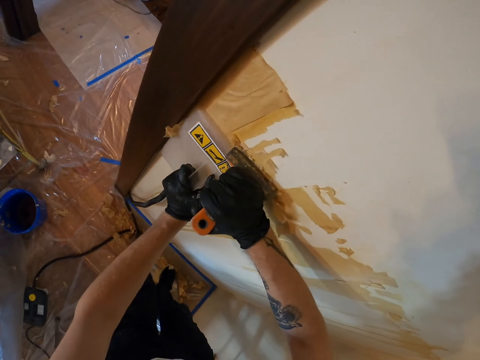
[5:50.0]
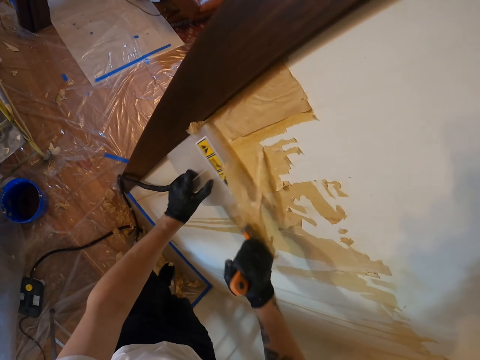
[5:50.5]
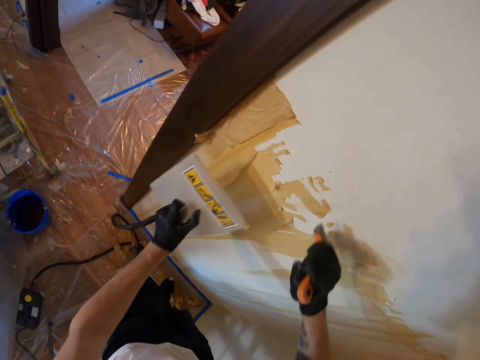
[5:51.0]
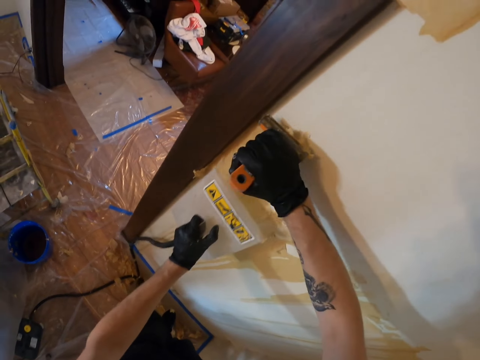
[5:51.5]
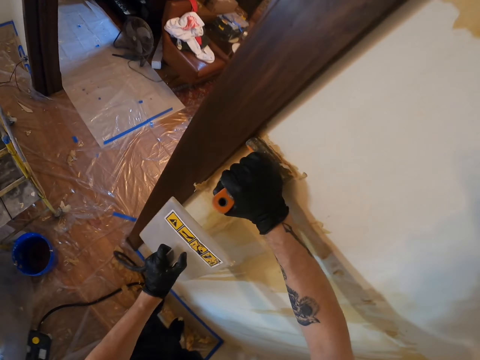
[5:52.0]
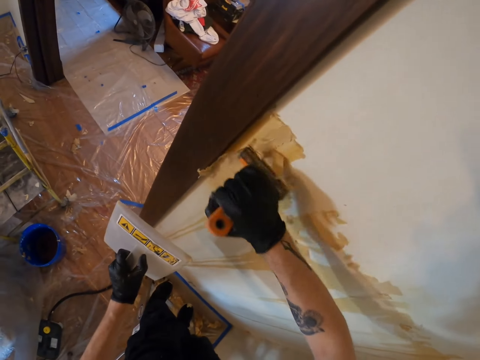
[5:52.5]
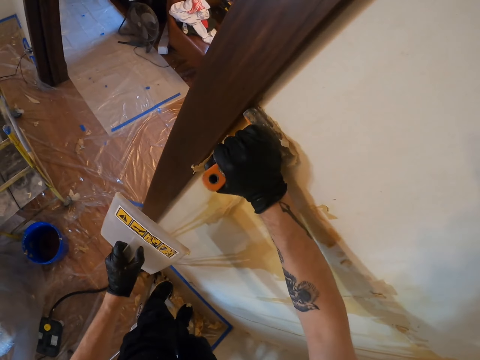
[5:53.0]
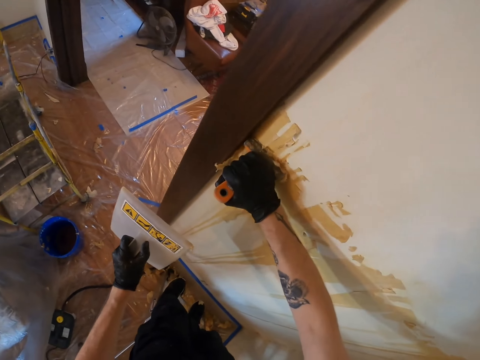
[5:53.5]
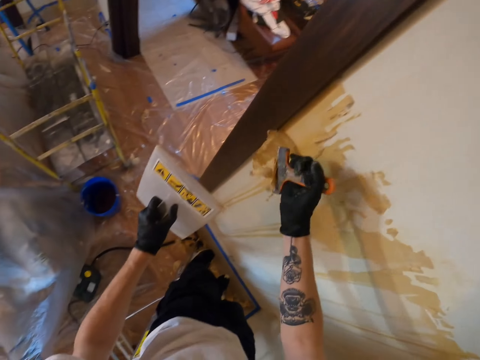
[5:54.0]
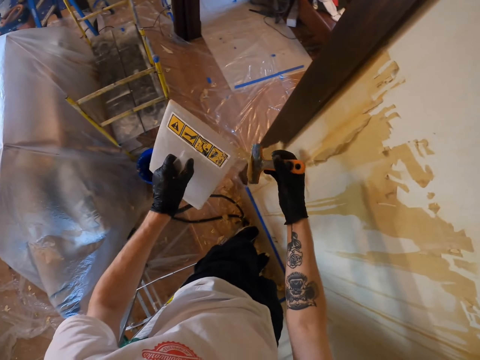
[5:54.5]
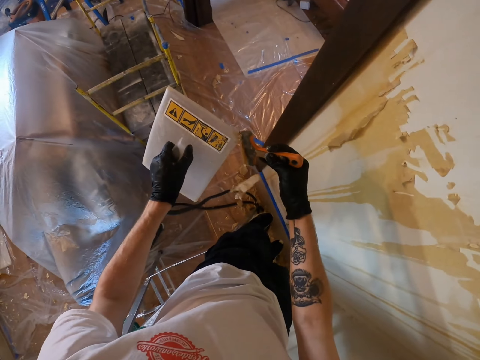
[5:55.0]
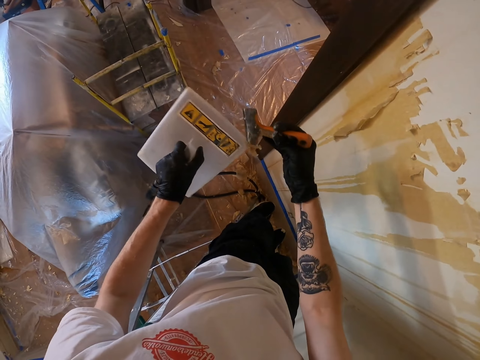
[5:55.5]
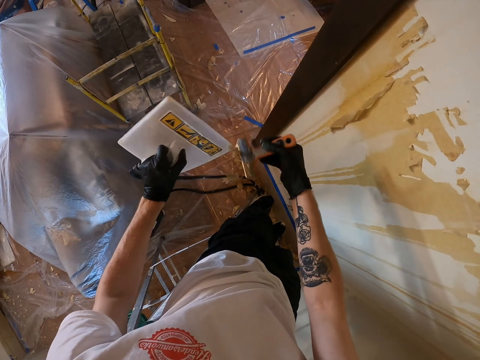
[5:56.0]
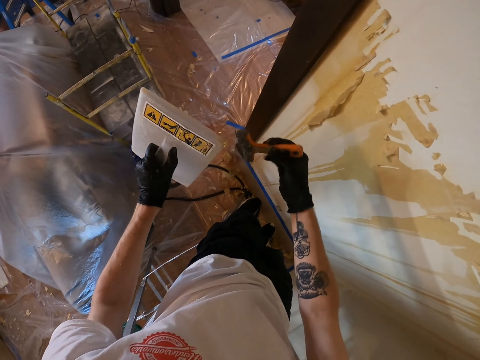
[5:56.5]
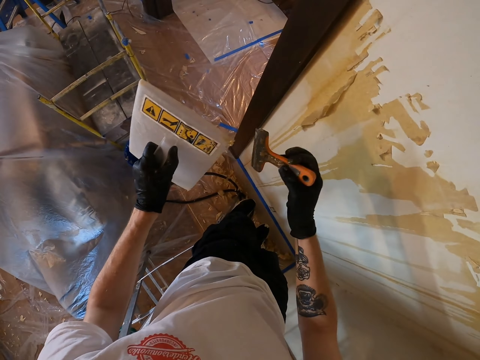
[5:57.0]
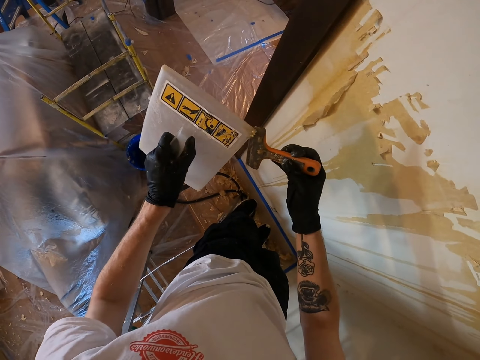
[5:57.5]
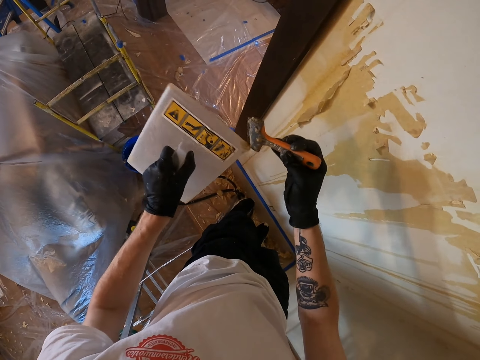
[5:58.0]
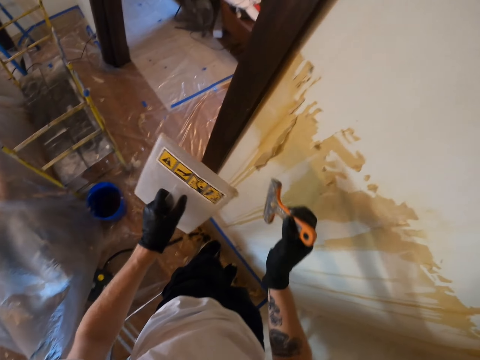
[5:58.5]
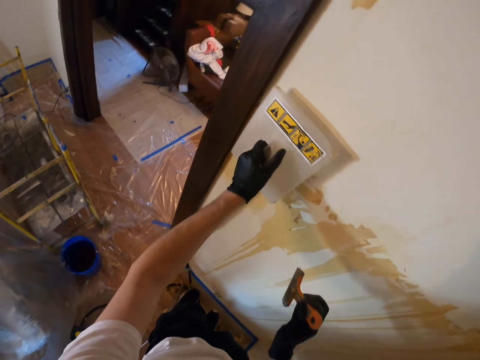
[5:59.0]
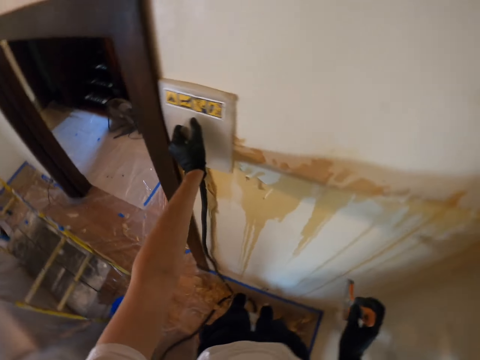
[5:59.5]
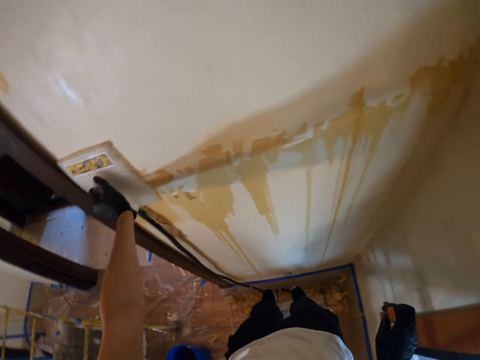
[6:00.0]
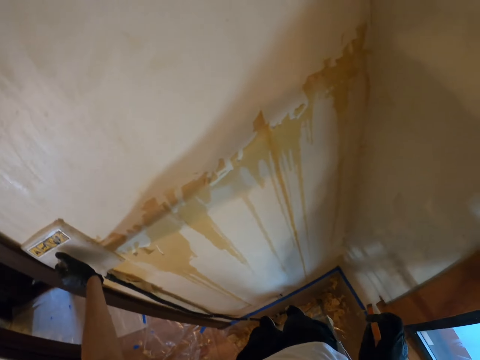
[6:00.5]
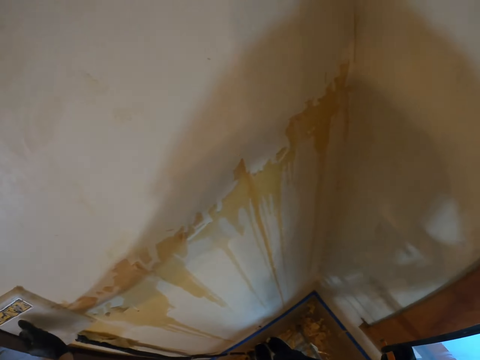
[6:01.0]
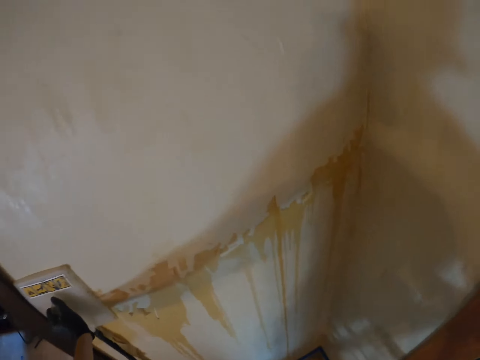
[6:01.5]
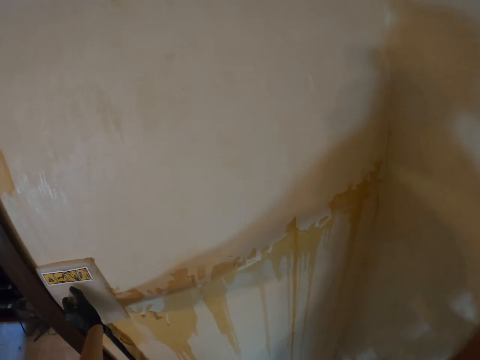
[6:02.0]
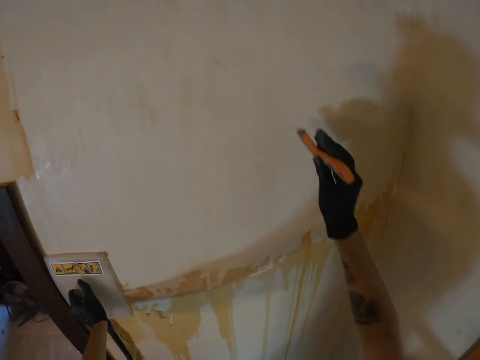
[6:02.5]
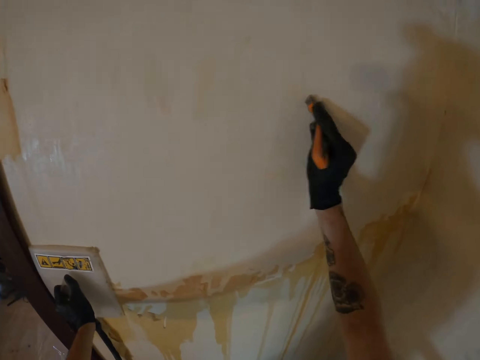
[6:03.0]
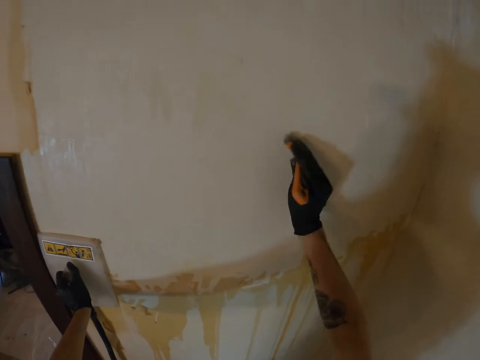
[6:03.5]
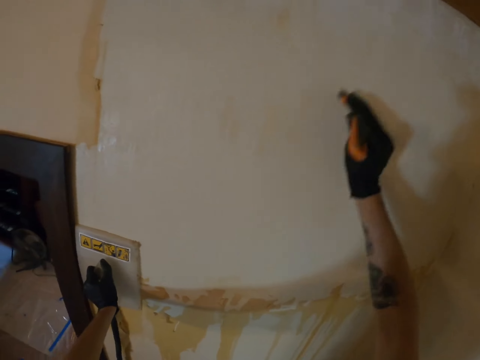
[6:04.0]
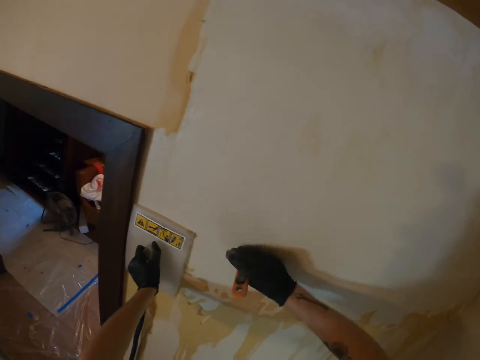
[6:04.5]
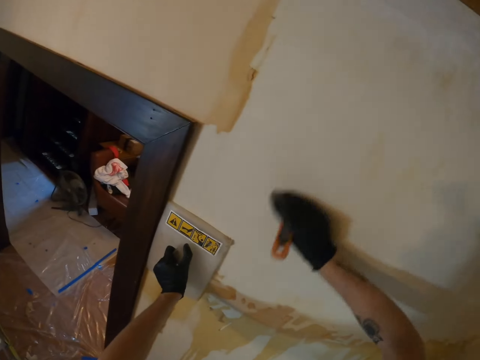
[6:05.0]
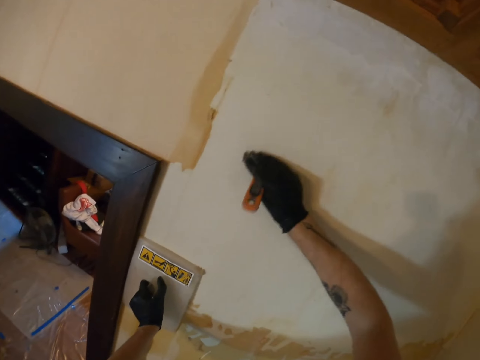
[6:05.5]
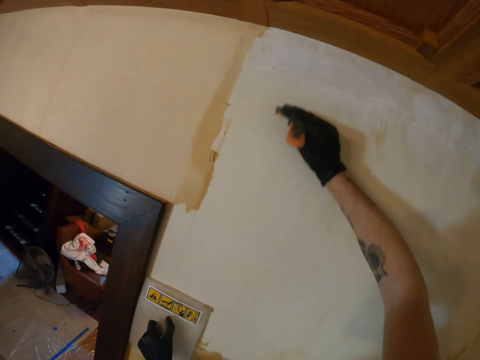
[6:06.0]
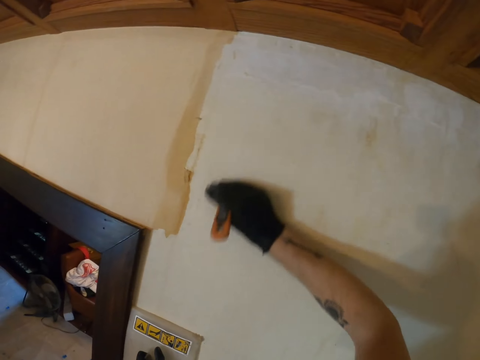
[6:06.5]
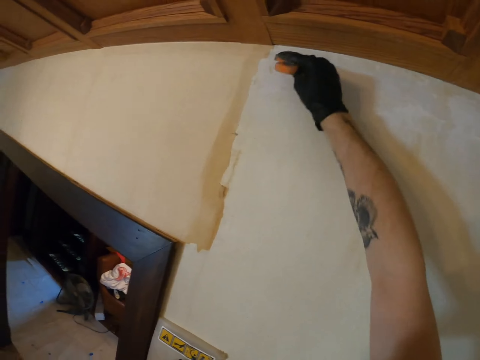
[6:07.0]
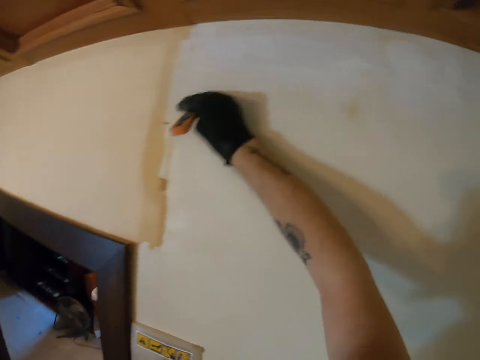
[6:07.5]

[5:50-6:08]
The camera wearer removes the wallpaper on the scraper with the steamer in the left hand. They place the steamer on the wall with the left hand. They look at the wall. They remove the wallpaper with the scraper in the right hand.

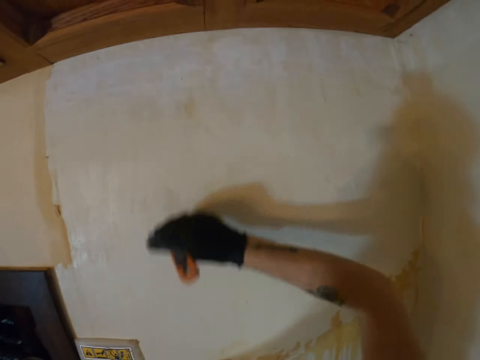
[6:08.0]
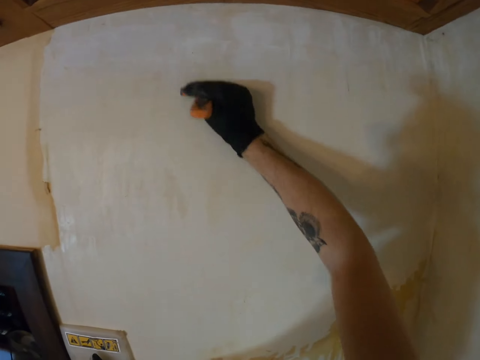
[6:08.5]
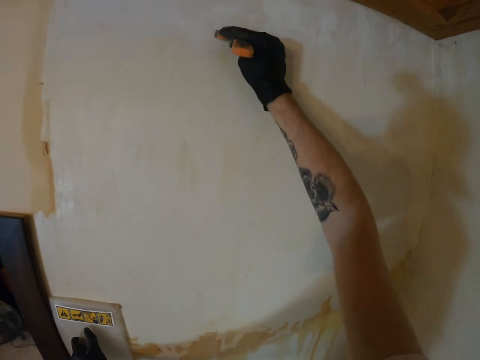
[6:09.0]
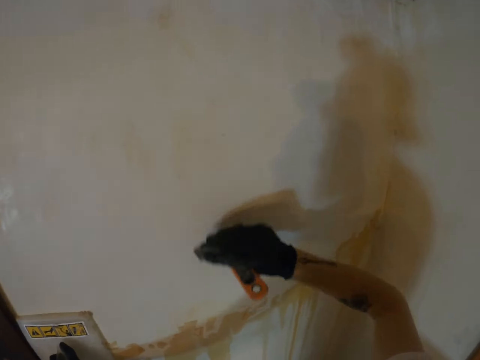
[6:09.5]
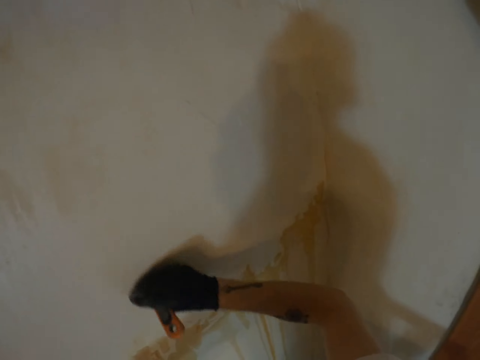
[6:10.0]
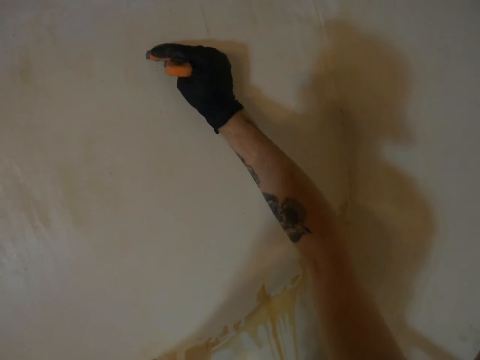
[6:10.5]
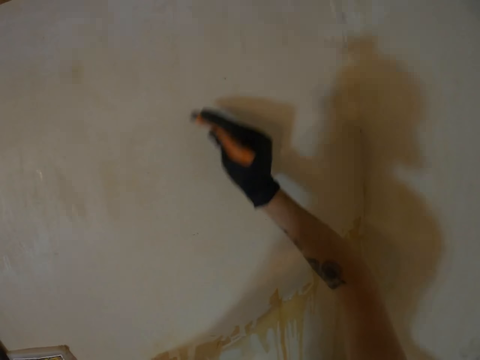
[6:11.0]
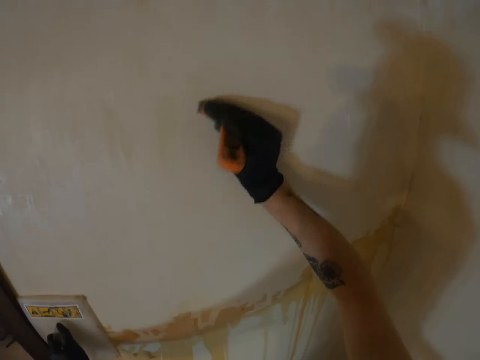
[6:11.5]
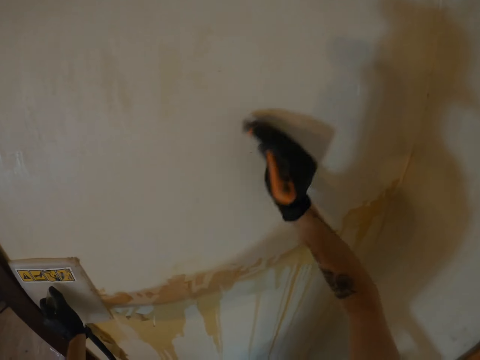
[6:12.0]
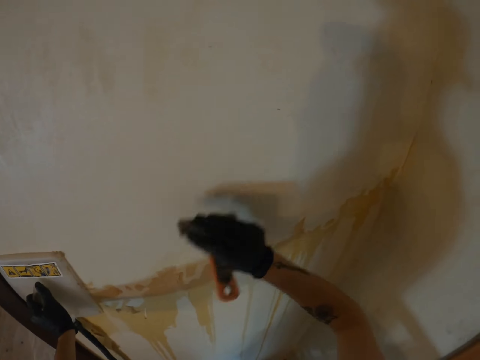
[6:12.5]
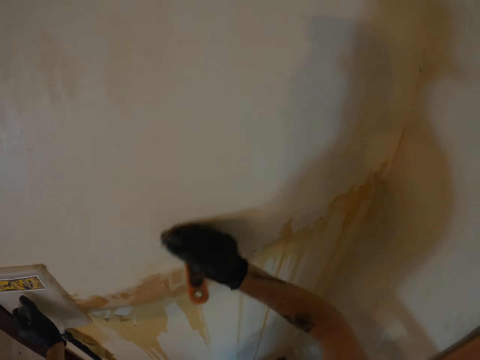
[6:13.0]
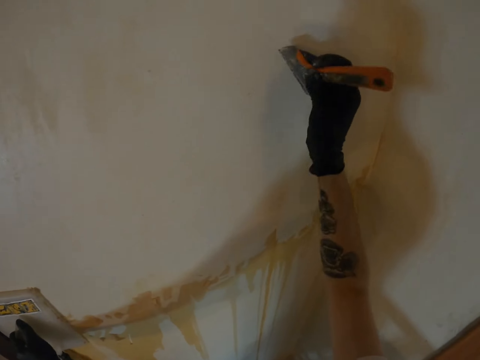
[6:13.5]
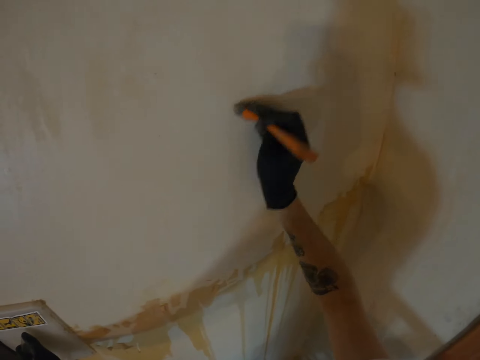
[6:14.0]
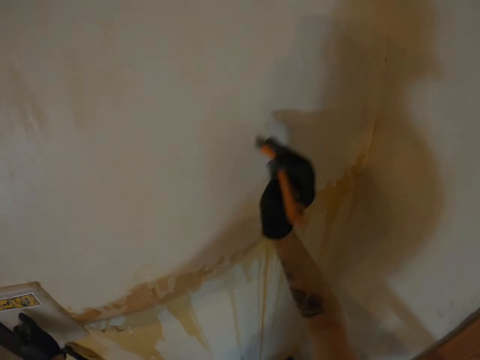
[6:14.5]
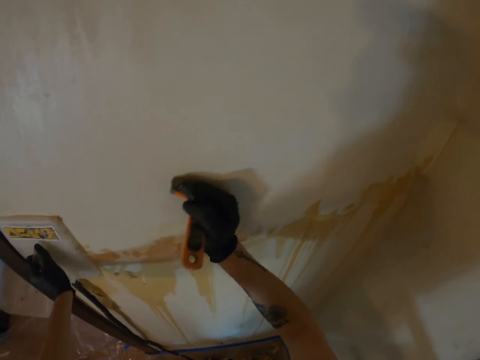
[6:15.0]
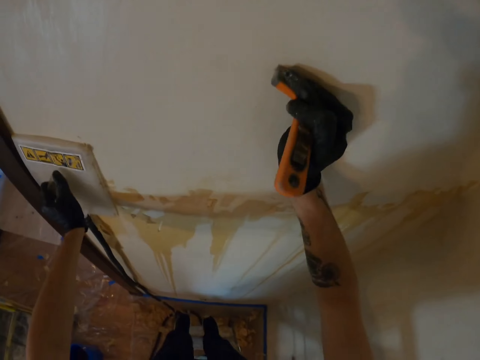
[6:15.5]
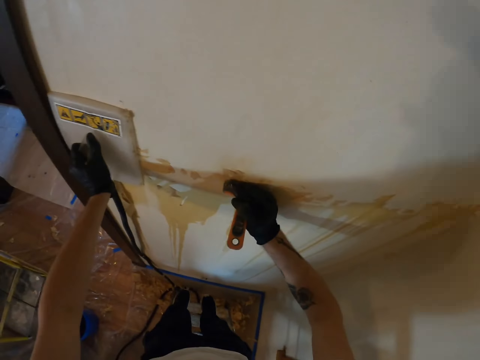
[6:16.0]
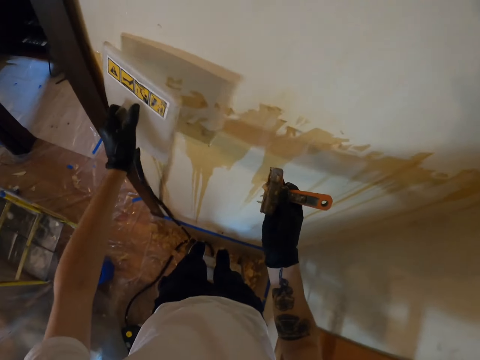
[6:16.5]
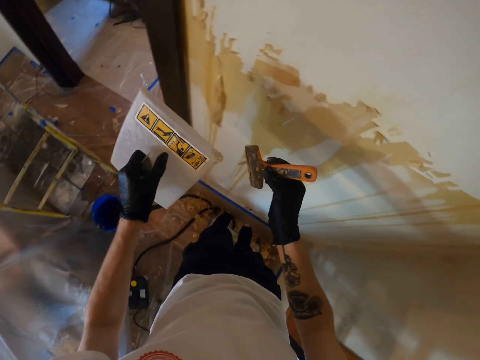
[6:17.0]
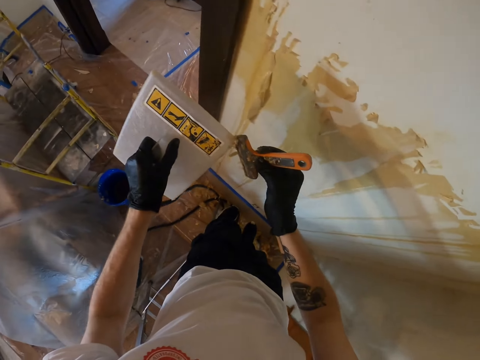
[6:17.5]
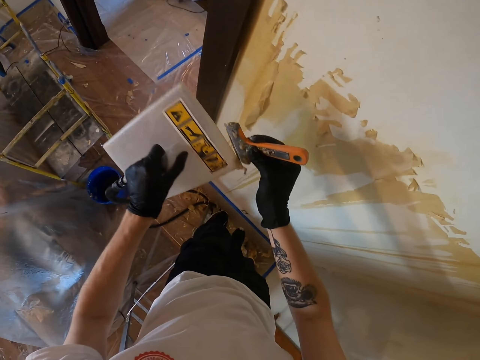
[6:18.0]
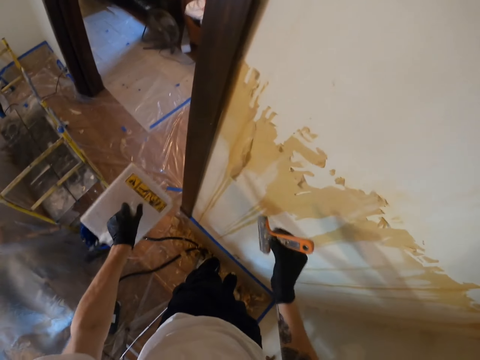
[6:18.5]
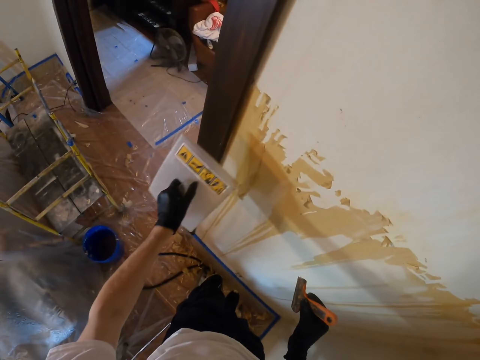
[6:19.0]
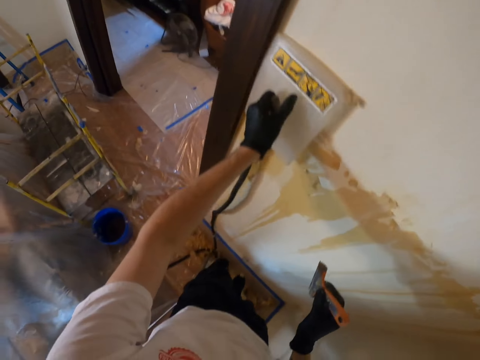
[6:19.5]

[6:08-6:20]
The camera wearer looks at the wall. They remove the wallpaper on the scraper with the steamer in the left hand.
